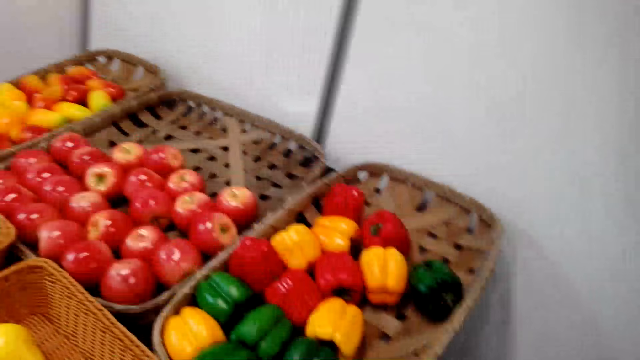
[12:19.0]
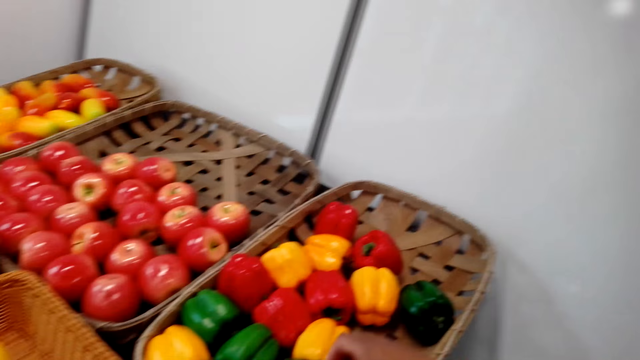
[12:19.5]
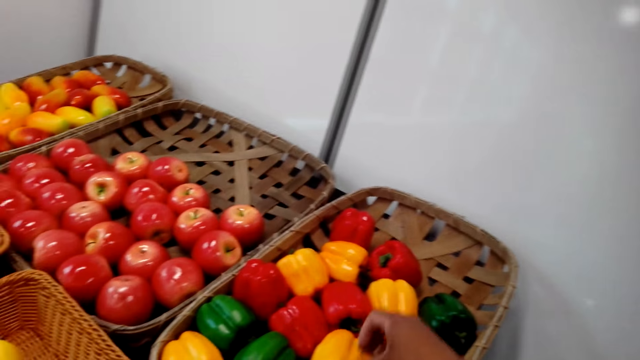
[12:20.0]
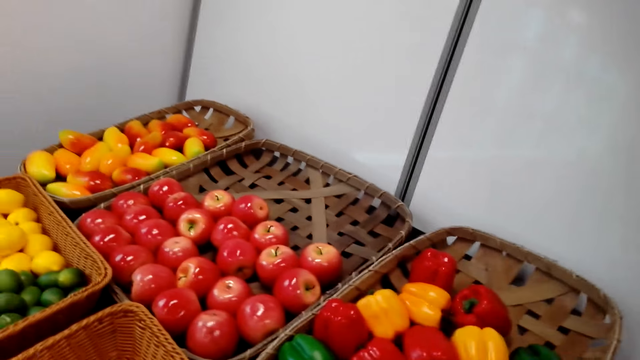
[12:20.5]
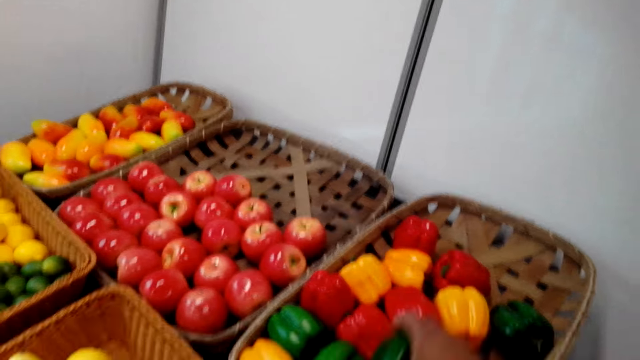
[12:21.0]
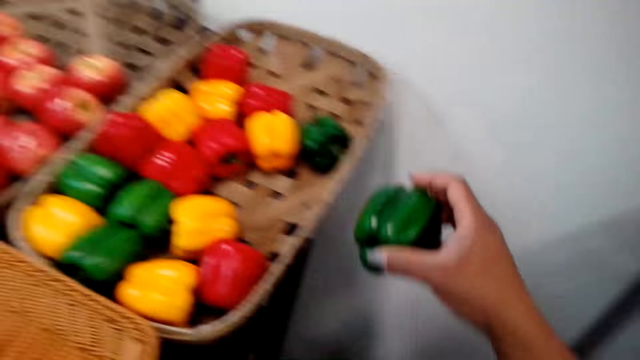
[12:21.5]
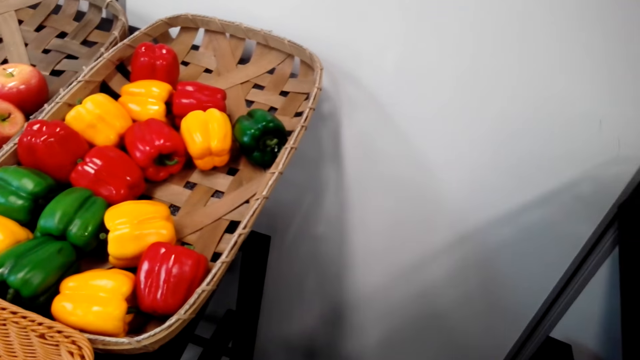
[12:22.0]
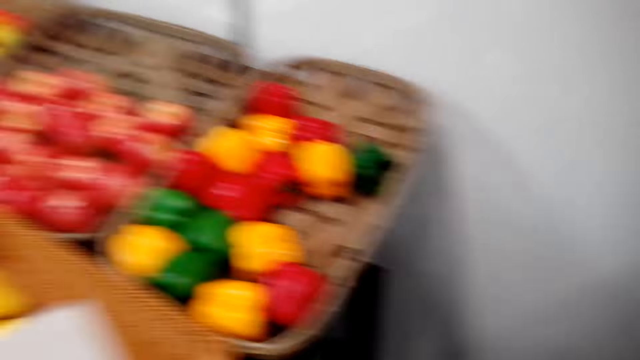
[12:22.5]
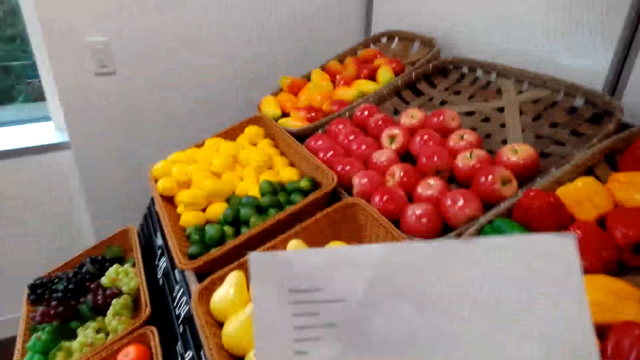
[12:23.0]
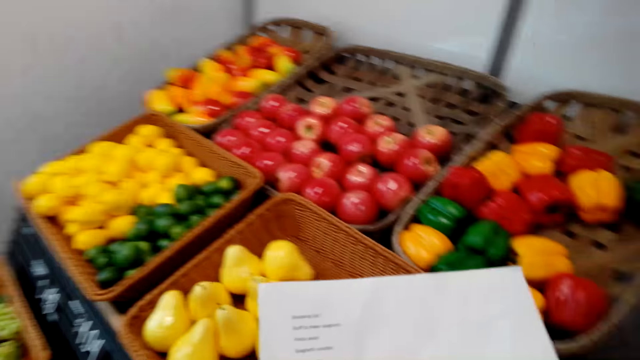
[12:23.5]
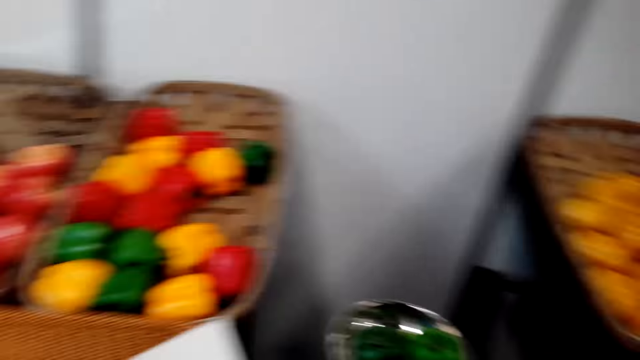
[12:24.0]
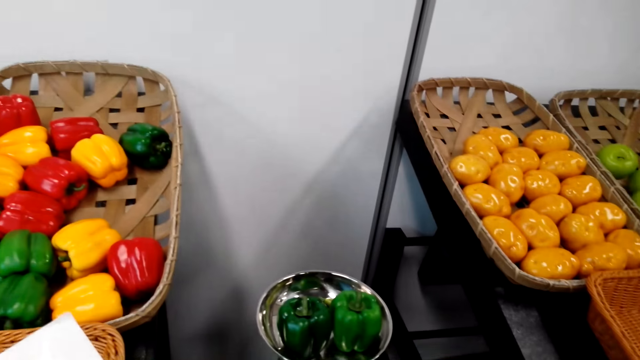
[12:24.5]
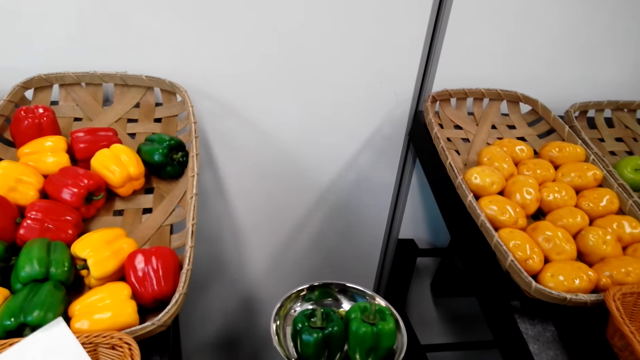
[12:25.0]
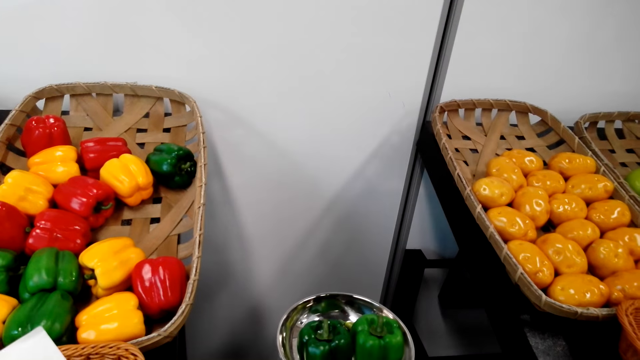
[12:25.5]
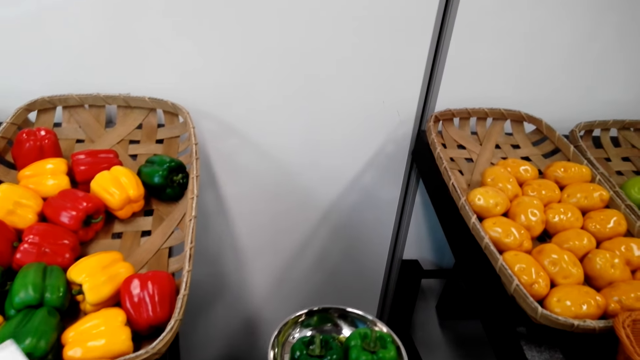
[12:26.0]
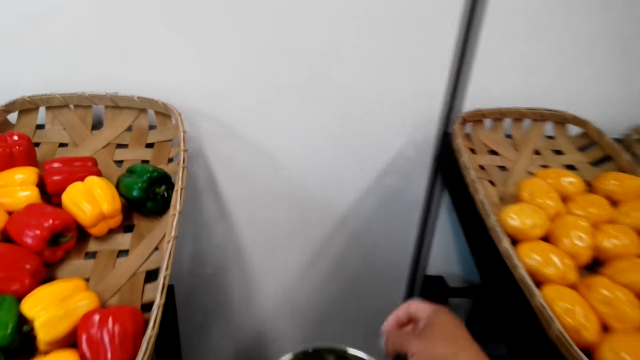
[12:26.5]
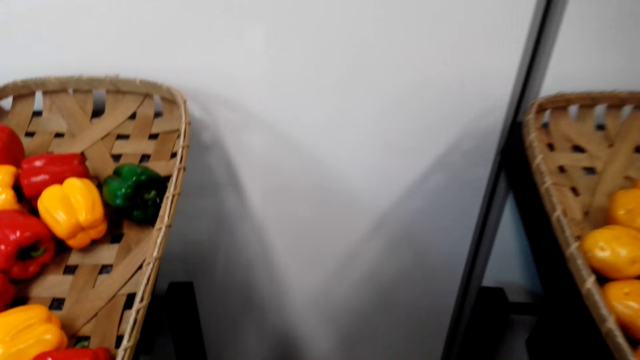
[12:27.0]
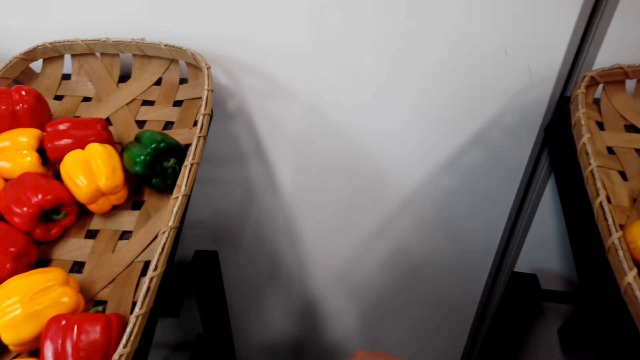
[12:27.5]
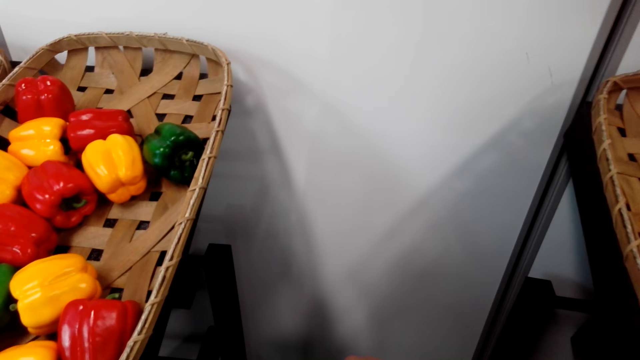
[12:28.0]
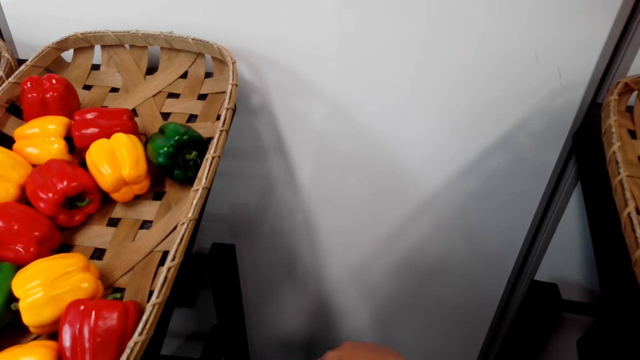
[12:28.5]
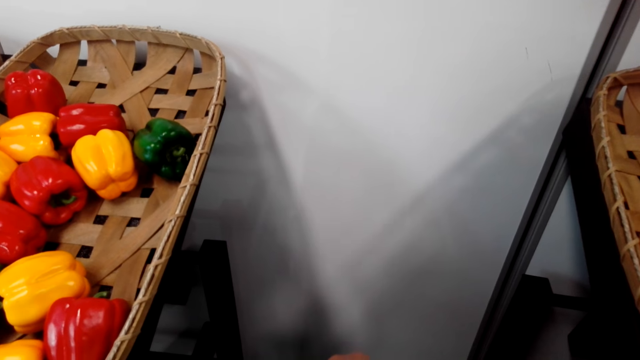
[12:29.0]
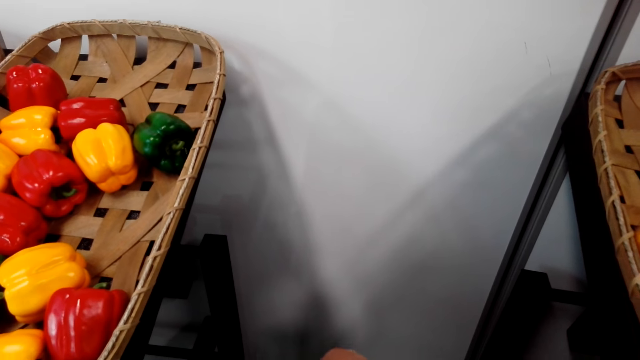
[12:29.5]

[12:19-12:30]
The camera wearer picks up a capsicum. They put the capsicum in the weighing scale. They hold a list. They stare at the shopping list. They stare at the weighing scale. They pick up some chilies from the weighing scale.

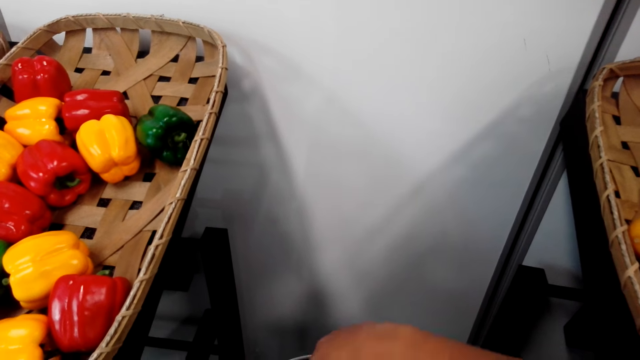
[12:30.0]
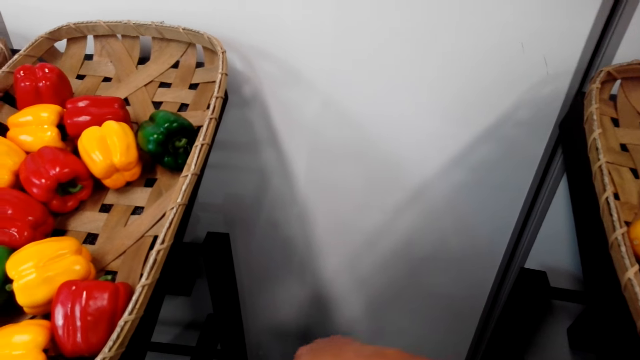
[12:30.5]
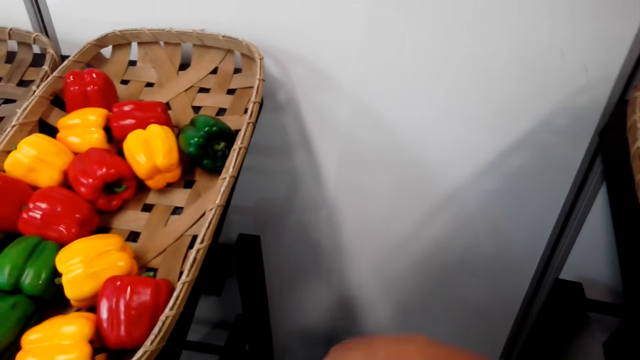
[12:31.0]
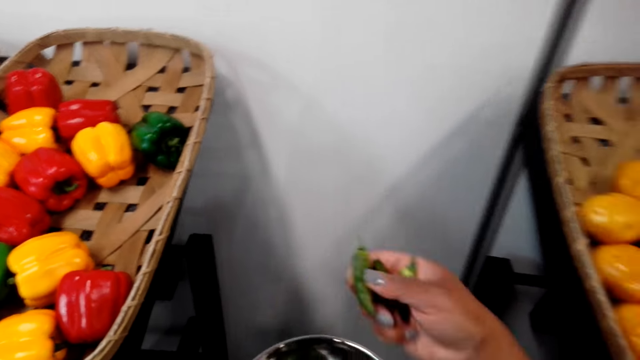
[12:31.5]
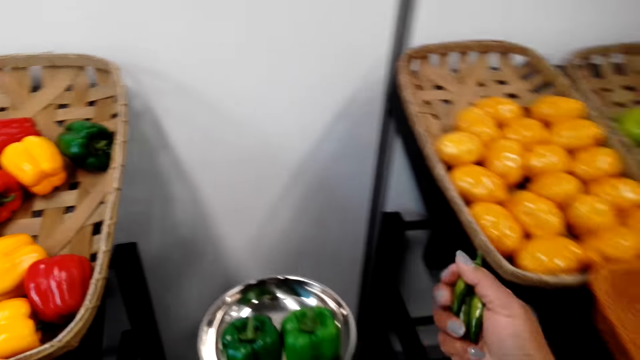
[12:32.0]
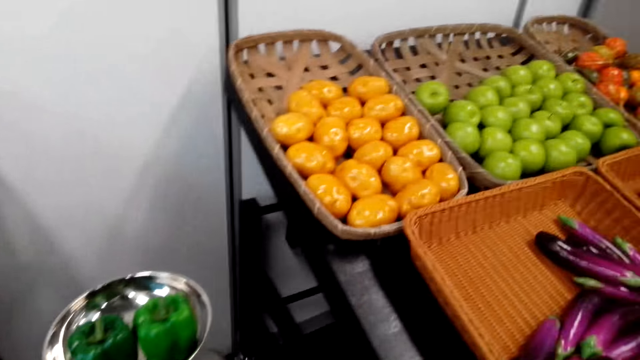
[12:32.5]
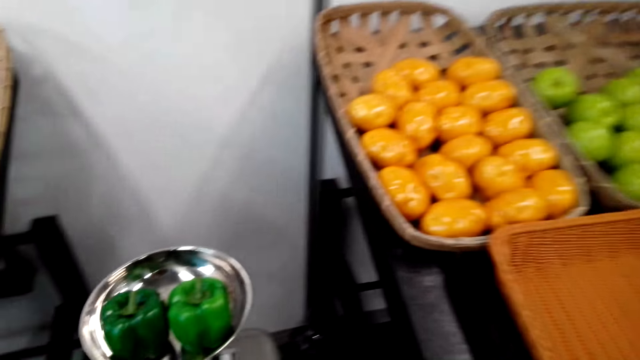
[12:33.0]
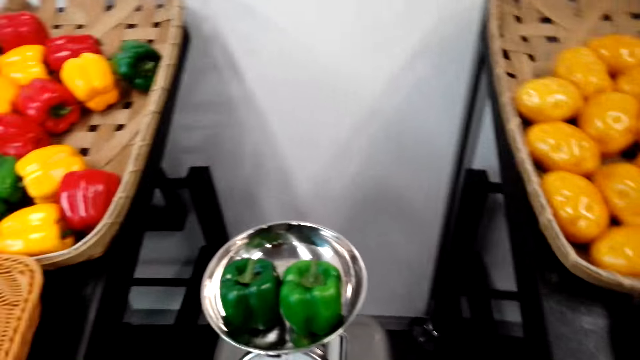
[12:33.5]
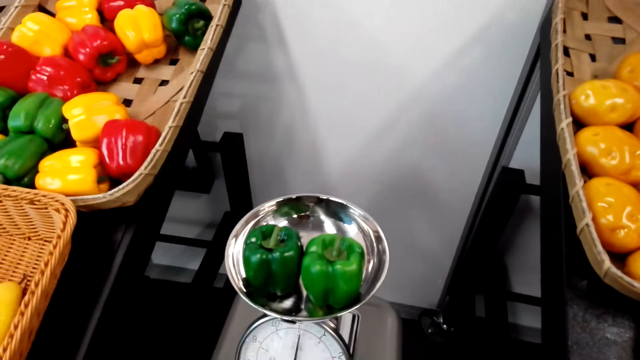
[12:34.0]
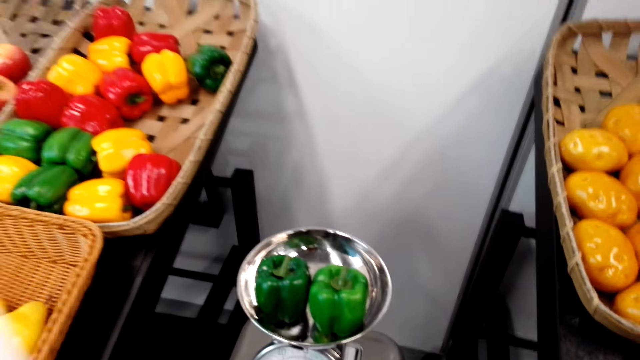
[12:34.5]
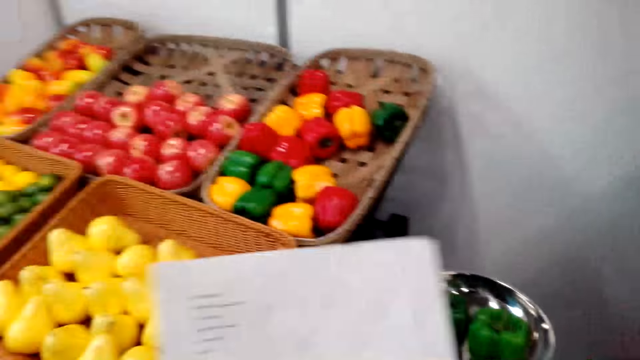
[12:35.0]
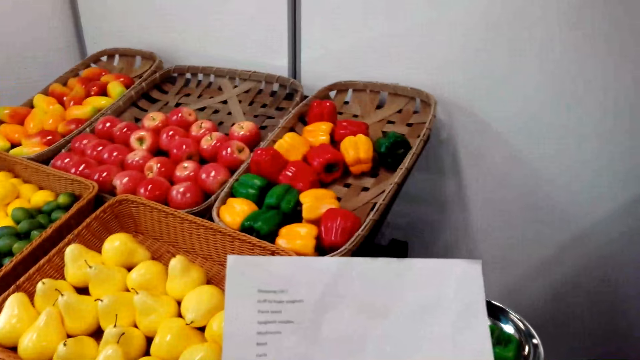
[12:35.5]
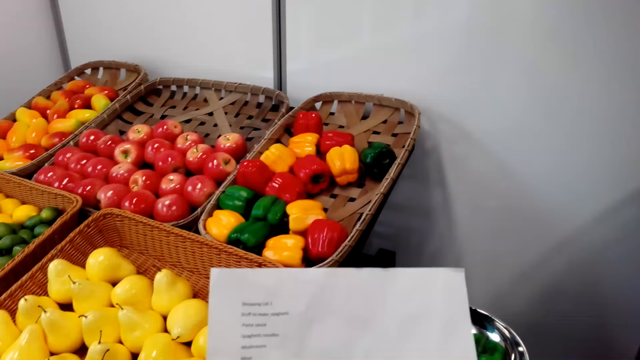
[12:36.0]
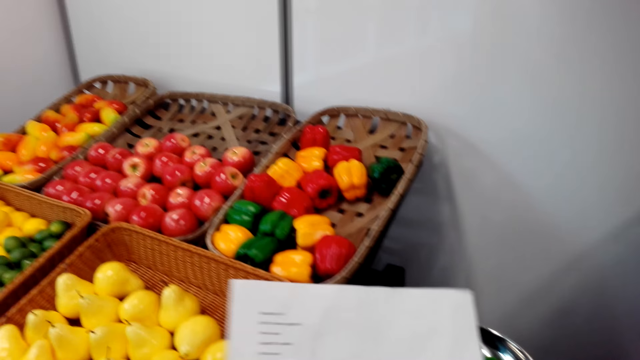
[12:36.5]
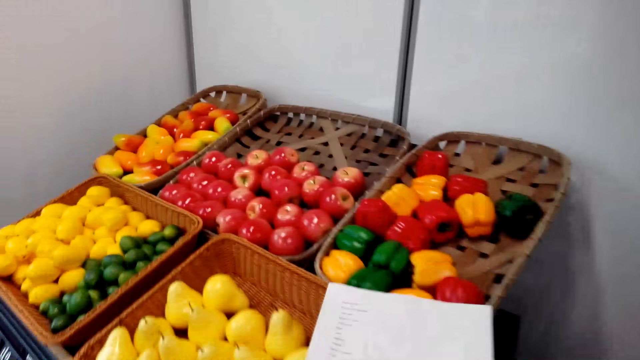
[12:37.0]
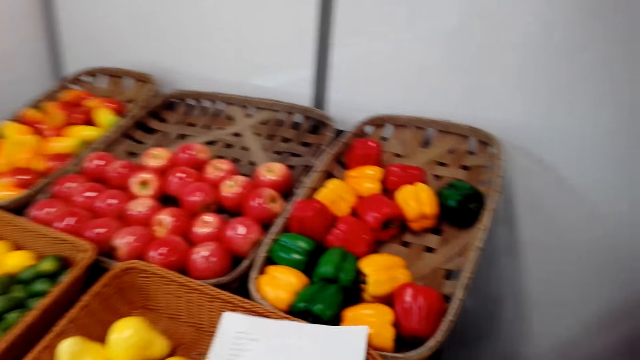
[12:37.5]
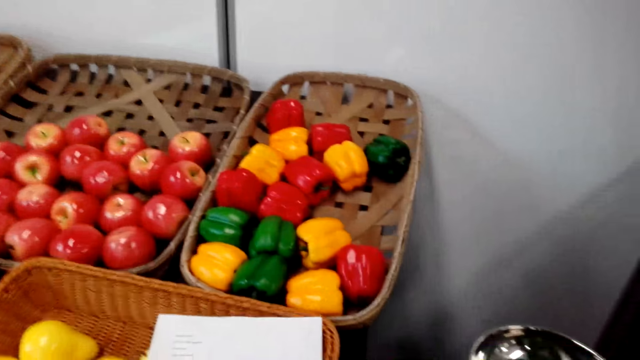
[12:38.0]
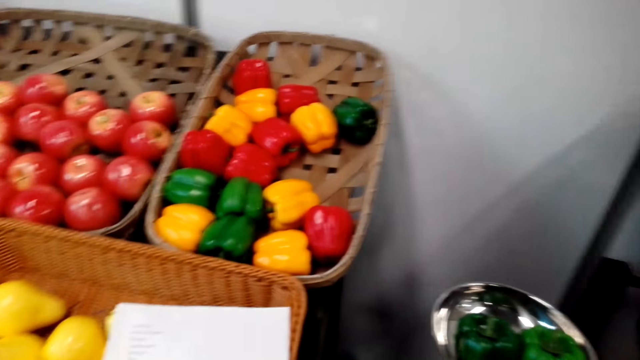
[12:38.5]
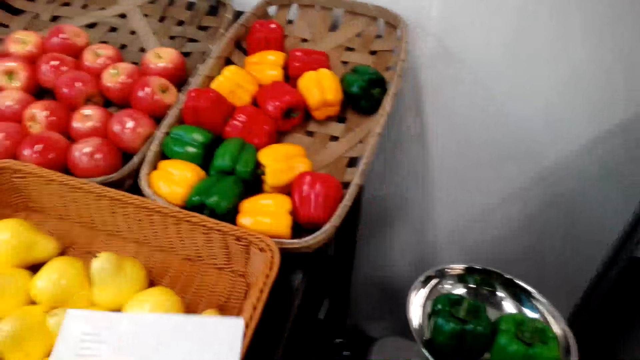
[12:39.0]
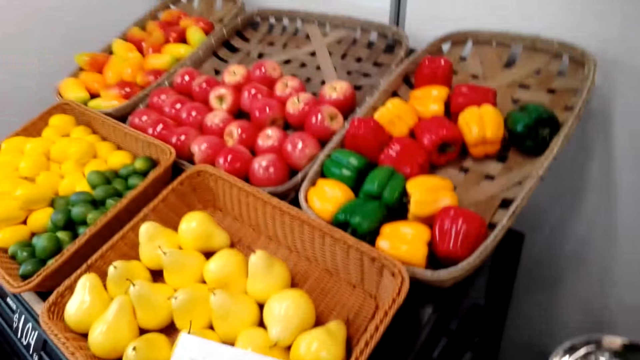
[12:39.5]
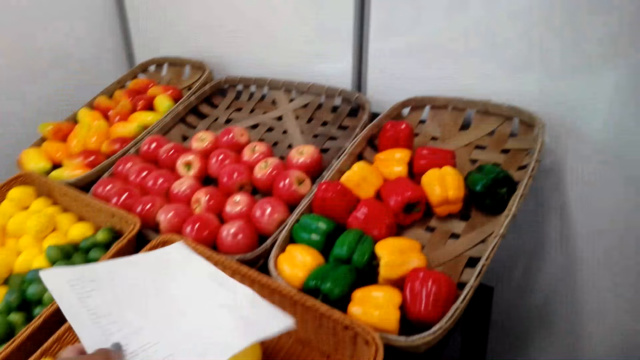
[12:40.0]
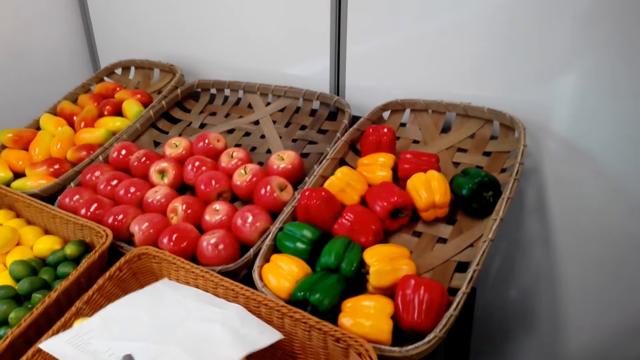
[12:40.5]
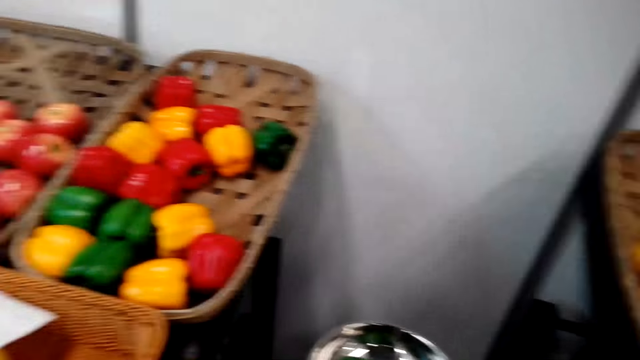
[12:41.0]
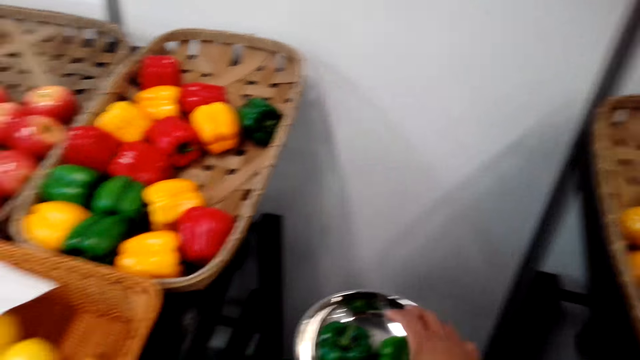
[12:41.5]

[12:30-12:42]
The camera wearer picks up a chili pepper. They look around. They put the chilies aside. They hold a list. They stare at the shopping list. They put the list in the basket. They place the shopping list on the fruit.
